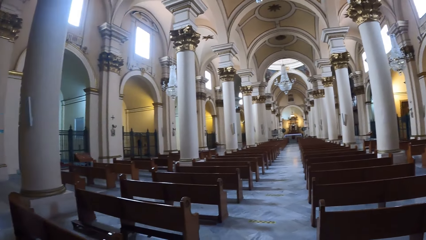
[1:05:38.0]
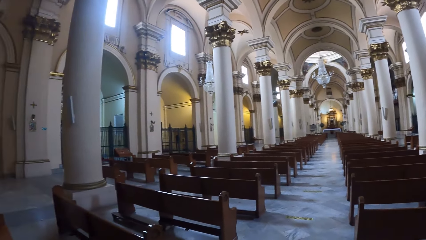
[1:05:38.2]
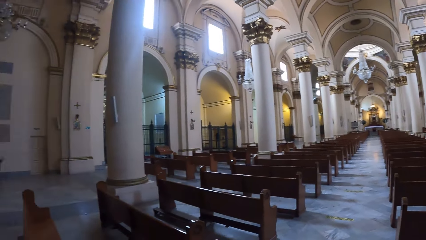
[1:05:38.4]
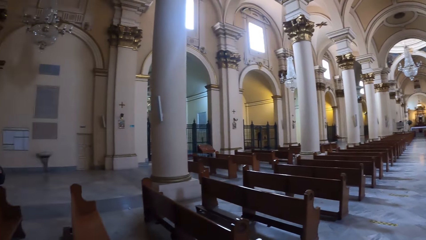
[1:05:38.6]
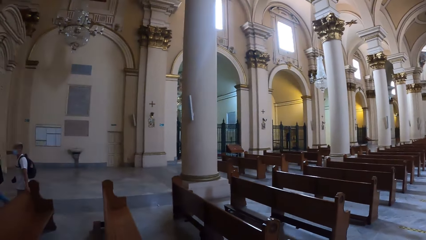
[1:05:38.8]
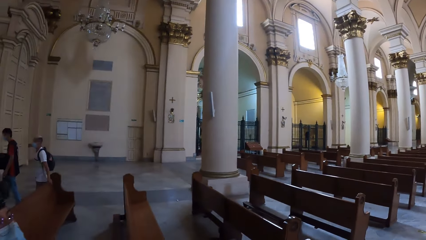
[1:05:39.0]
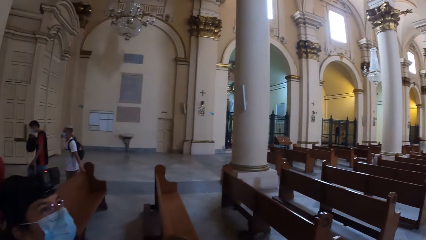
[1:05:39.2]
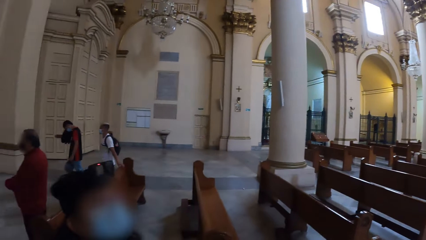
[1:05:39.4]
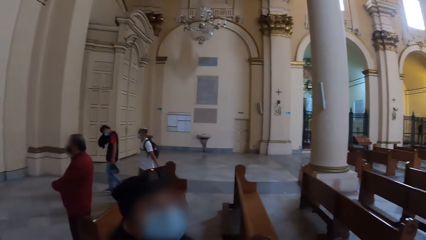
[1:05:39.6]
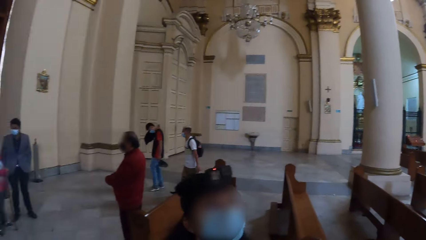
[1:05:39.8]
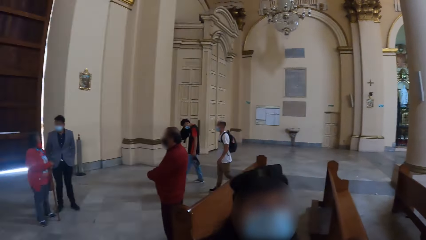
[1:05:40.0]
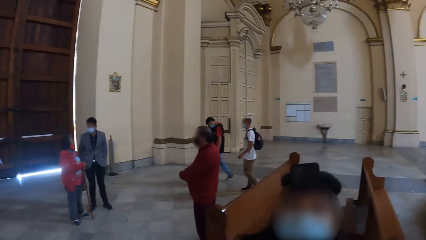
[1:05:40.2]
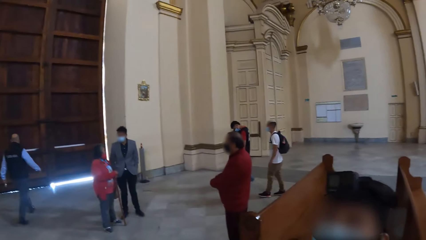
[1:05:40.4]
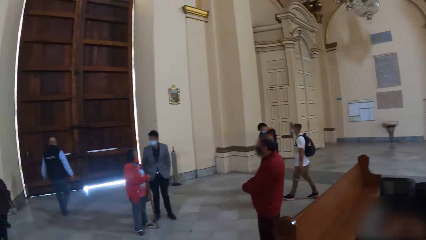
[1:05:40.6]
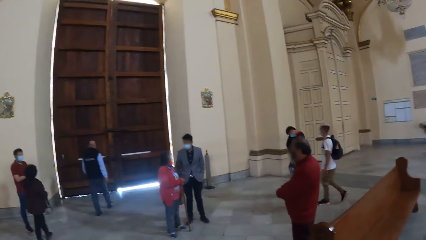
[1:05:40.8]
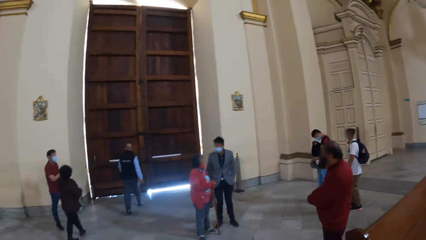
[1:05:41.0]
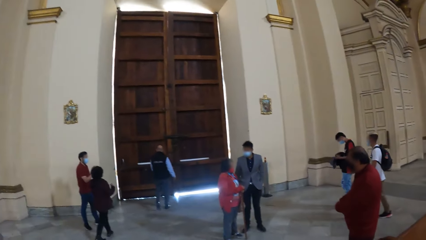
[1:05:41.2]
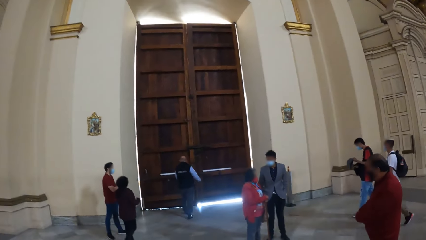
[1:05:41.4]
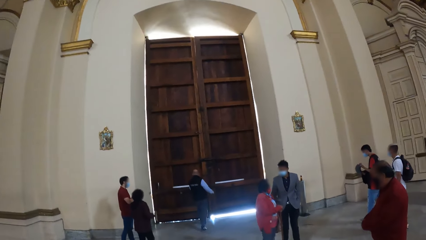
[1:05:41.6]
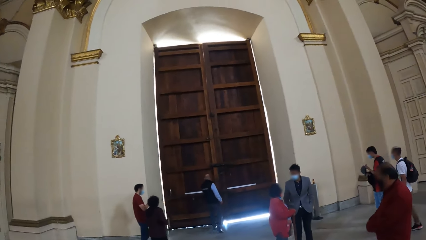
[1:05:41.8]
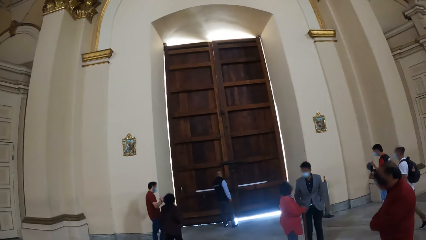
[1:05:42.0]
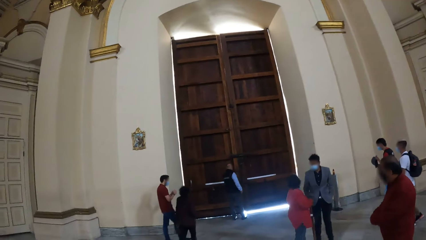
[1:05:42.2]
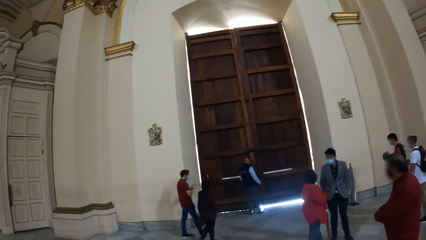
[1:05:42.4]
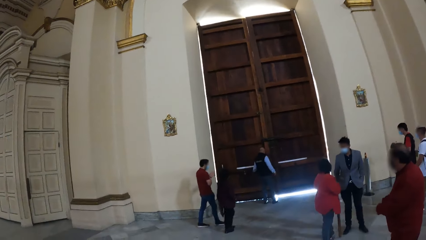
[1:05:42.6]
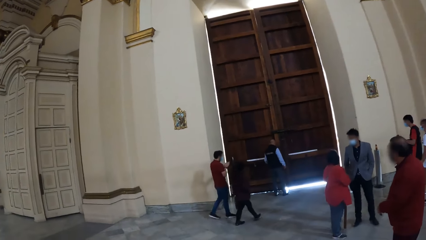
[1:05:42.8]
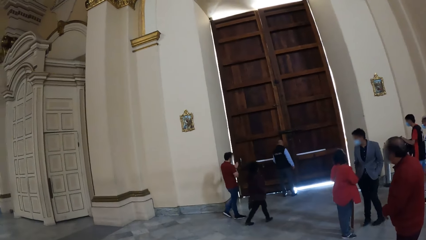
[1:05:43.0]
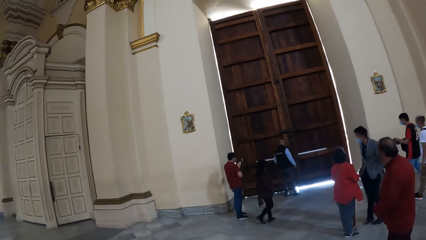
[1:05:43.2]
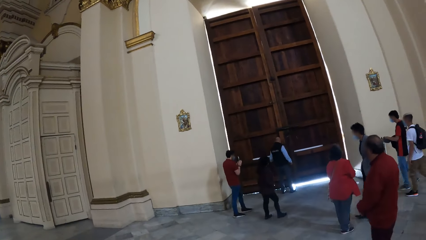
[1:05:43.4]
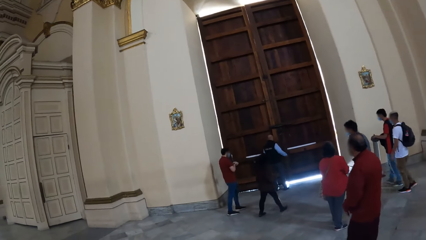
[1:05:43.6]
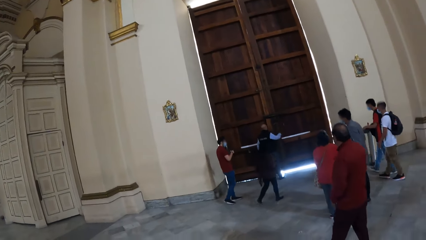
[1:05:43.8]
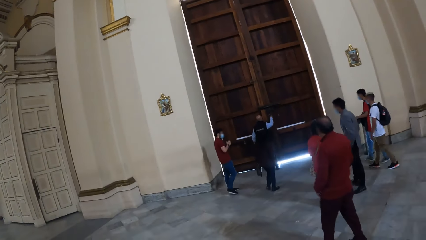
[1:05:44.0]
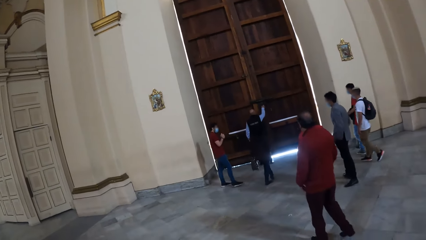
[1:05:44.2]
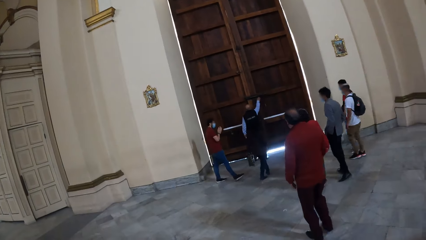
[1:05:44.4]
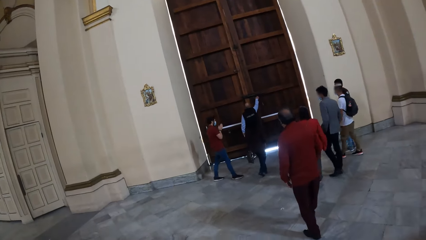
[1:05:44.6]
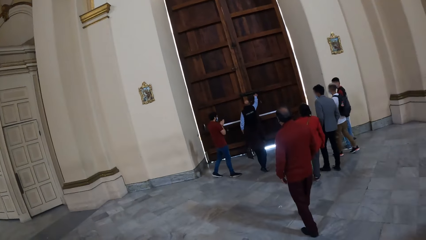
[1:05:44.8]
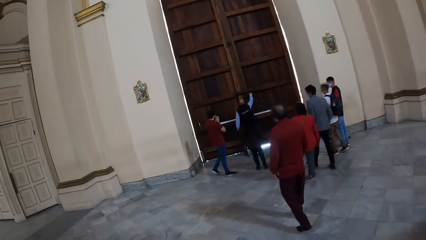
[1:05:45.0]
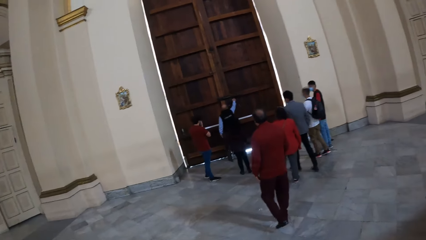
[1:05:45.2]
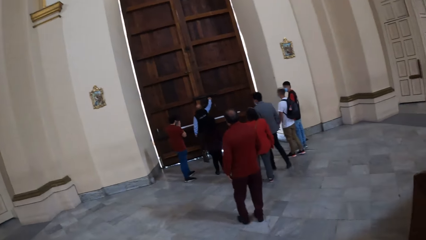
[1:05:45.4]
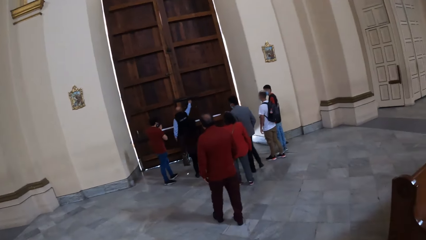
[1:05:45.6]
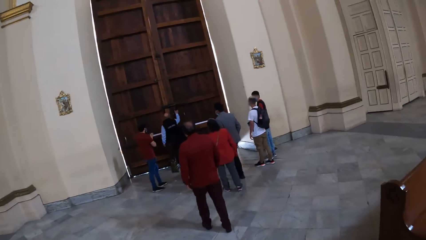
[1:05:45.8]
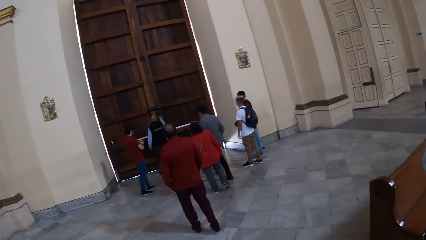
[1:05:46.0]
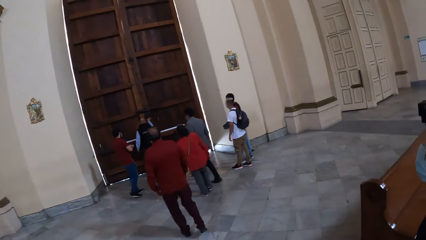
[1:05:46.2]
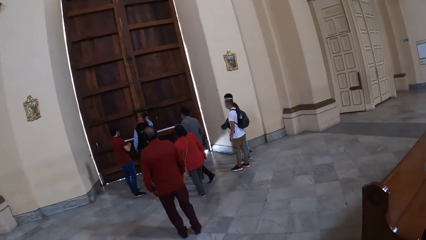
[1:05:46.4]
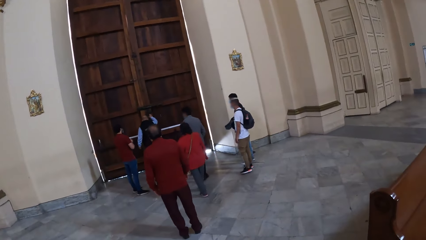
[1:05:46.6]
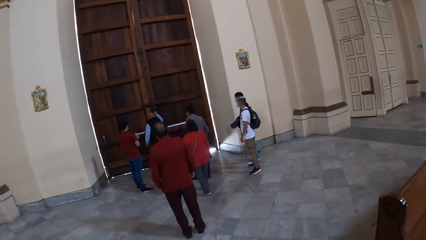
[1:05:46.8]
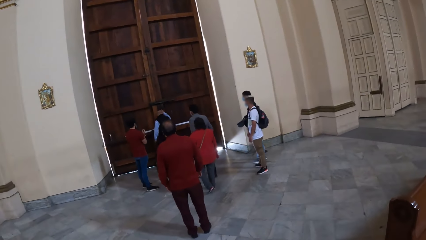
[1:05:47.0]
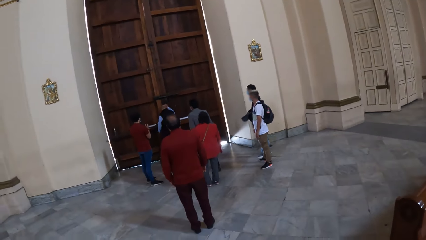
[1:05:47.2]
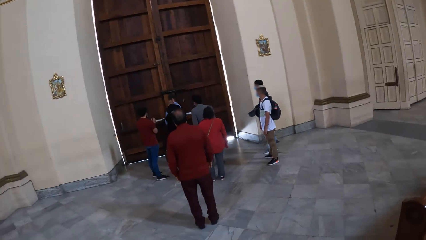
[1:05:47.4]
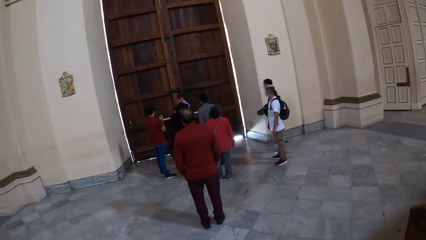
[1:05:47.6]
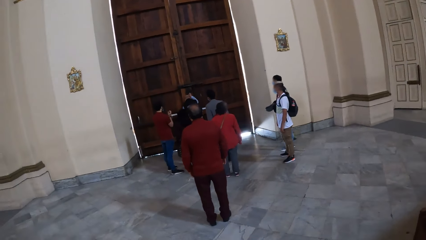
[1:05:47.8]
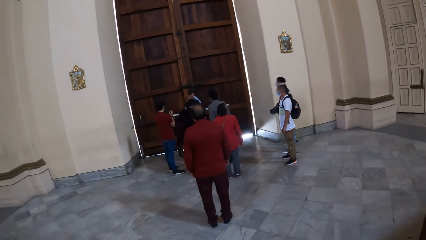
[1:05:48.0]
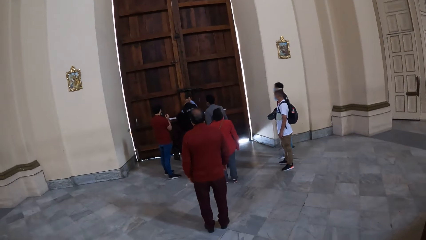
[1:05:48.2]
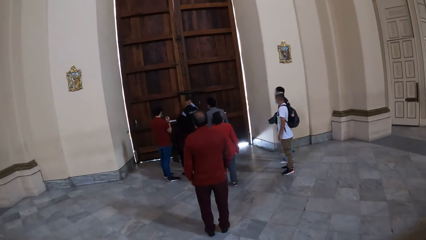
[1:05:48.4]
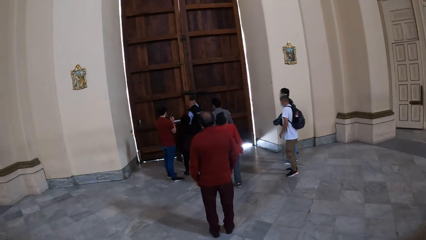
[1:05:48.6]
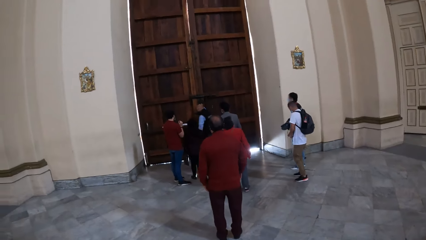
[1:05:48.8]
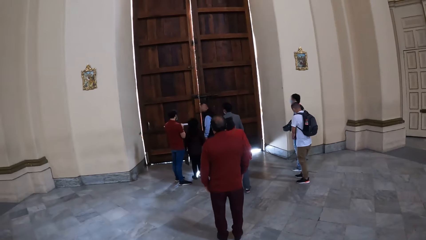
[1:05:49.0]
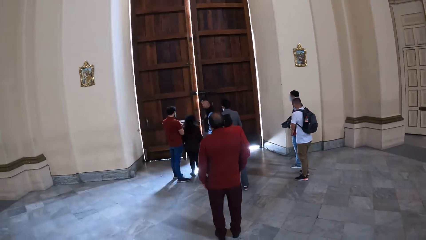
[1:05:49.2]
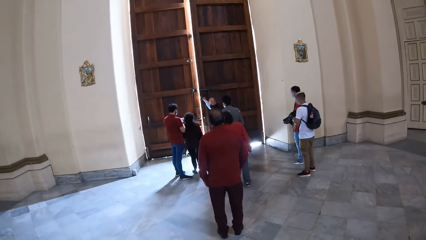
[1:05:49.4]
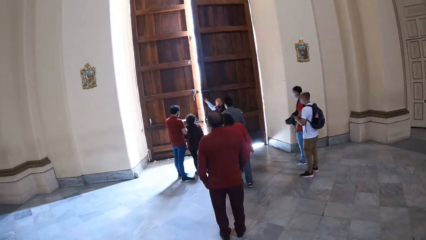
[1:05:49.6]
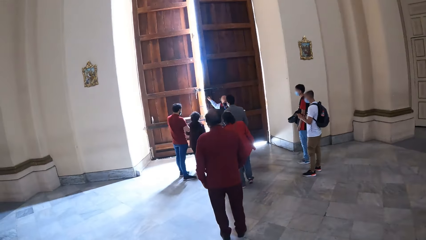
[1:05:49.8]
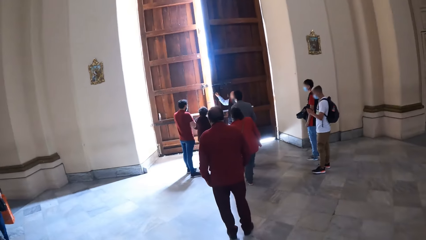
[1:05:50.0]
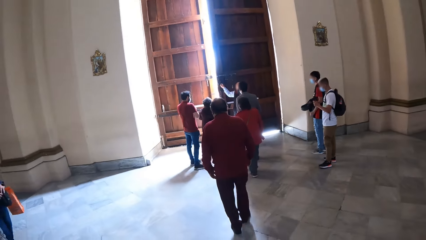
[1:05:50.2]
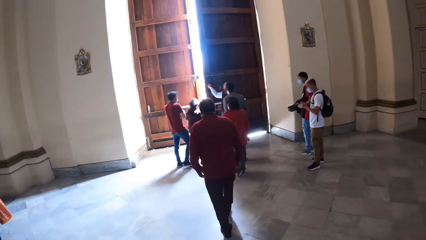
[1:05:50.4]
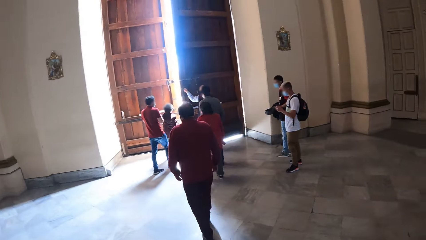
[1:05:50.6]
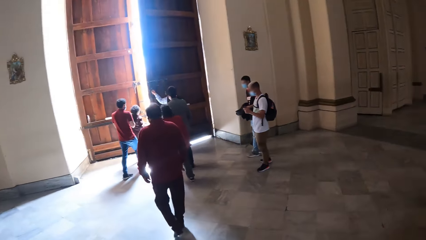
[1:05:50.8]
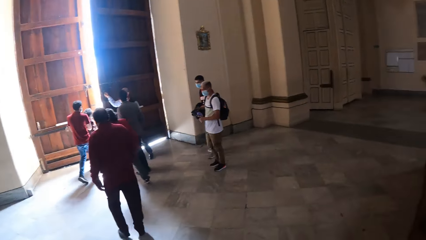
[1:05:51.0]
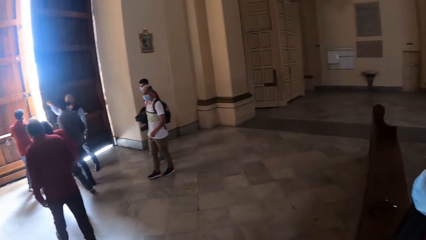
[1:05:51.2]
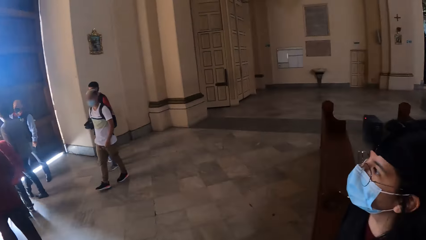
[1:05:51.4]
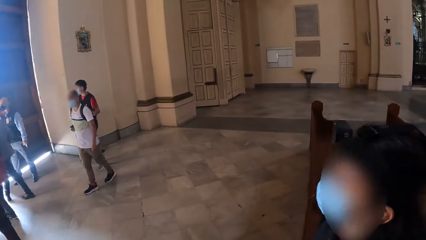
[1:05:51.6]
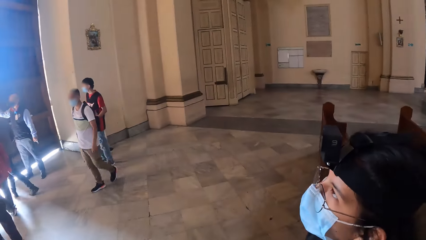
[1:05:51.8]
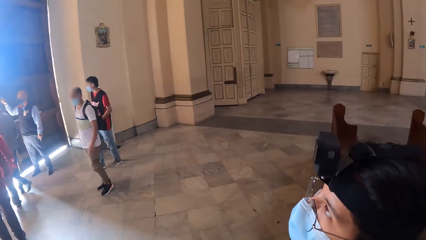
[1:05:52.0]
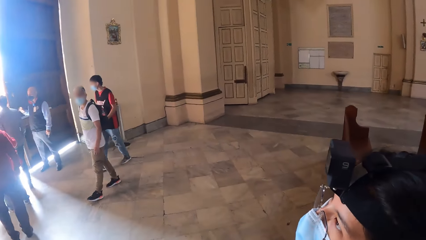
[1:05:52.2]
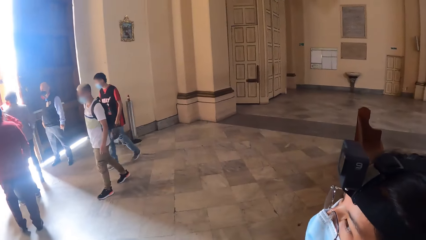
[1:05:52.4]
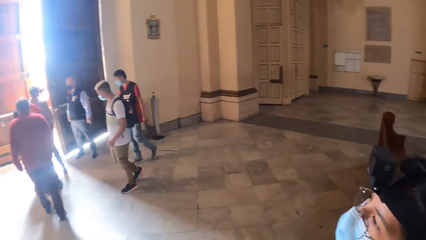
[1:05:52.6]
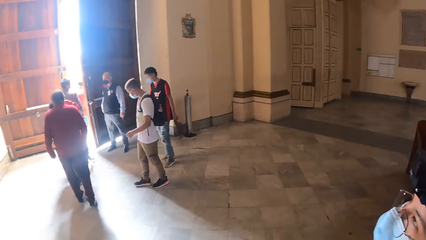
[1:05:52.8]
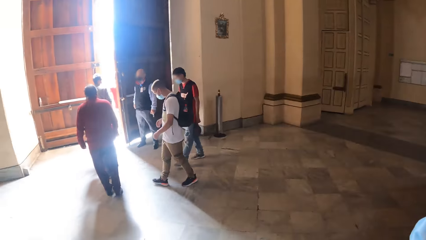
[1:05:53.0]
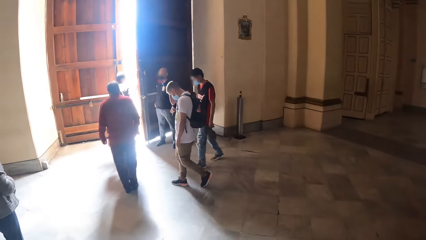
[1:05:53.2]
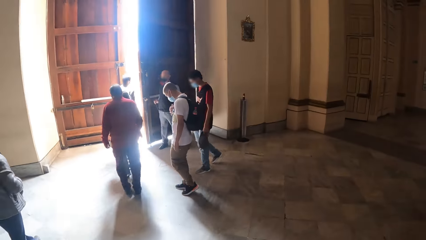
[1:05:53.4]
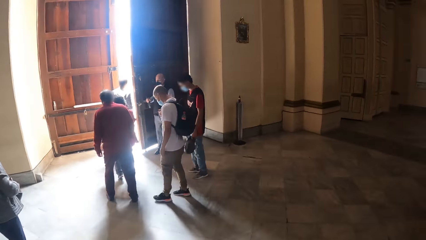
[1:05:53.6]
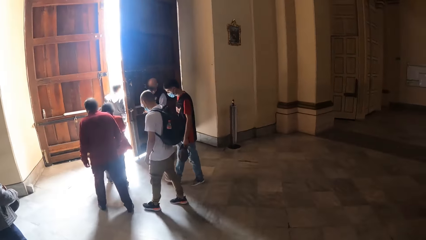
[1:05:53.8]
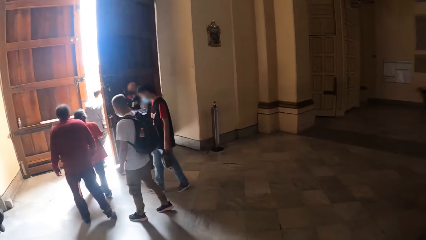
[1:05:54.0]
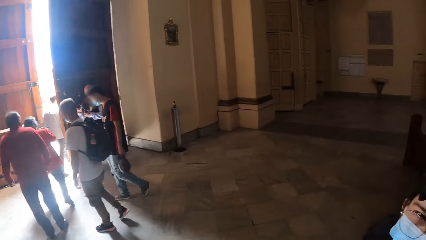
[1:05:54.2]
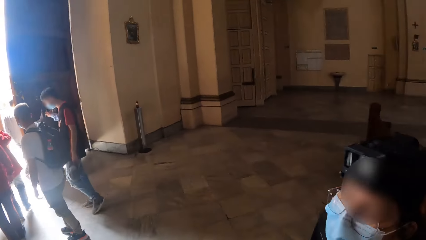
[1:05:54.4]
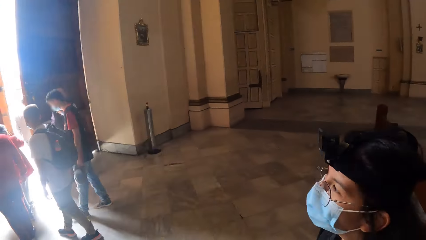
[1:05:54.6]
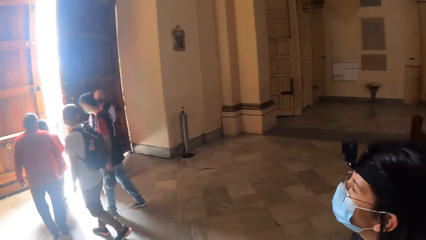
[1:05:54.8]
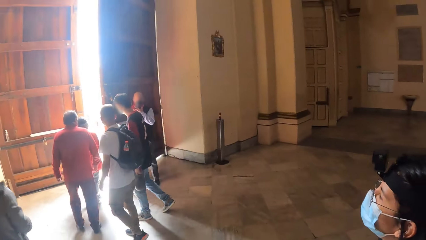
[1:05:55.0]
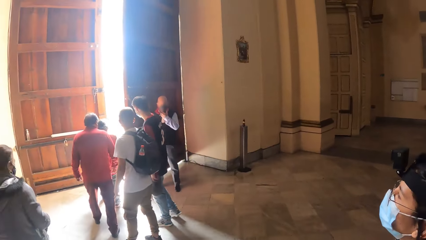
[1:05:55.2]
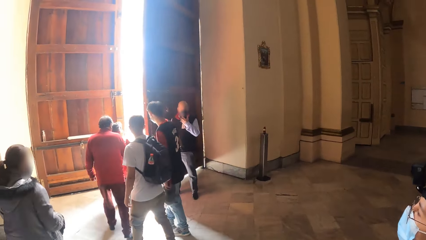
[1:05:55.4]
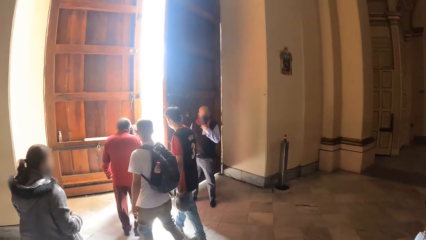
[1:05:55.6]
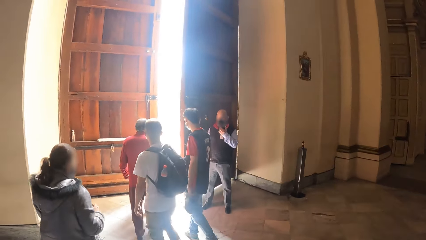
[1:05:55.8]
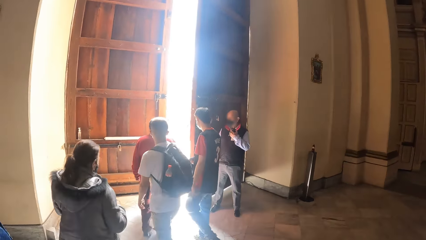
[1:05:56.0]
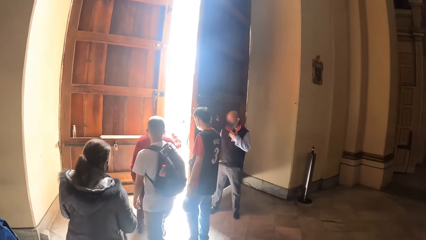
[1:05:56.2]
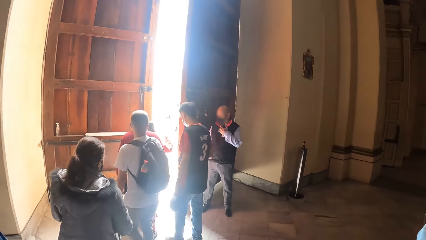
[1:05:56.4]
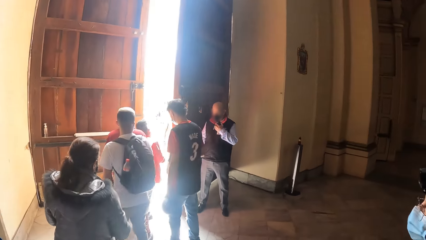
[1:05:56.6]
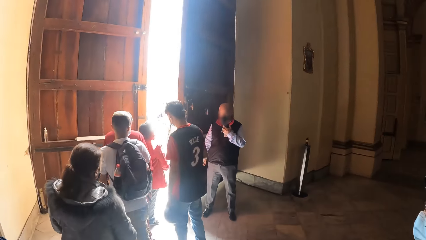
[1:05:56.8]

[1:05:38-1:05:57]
A person opens the door. The camera wearer looks at another person. They interact with the other person. They walk around.
